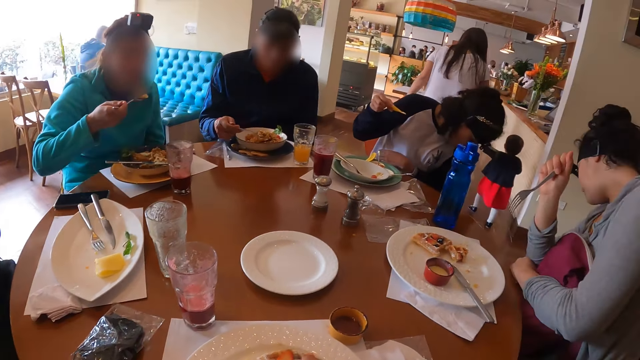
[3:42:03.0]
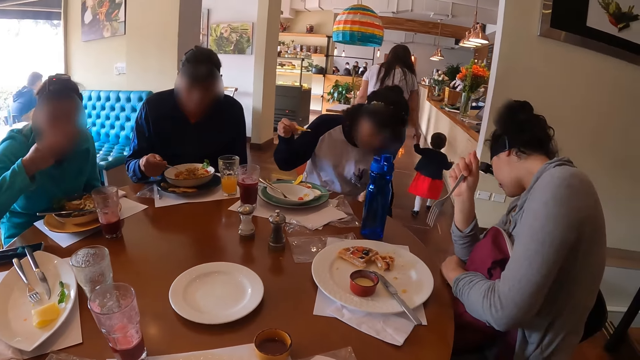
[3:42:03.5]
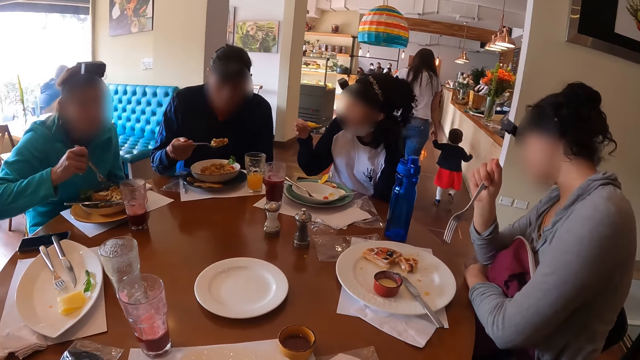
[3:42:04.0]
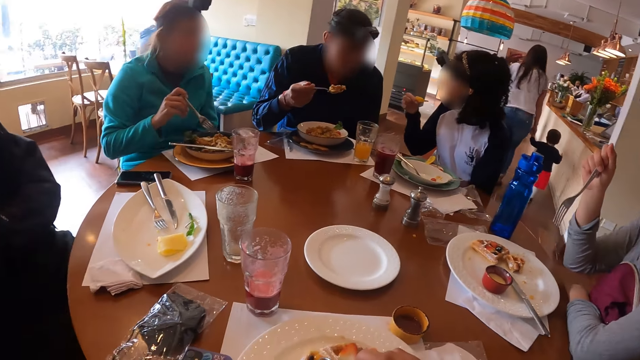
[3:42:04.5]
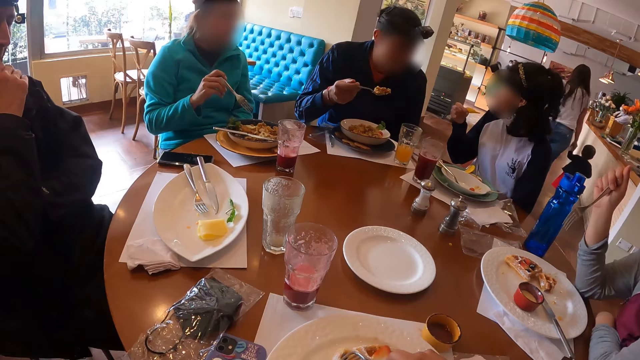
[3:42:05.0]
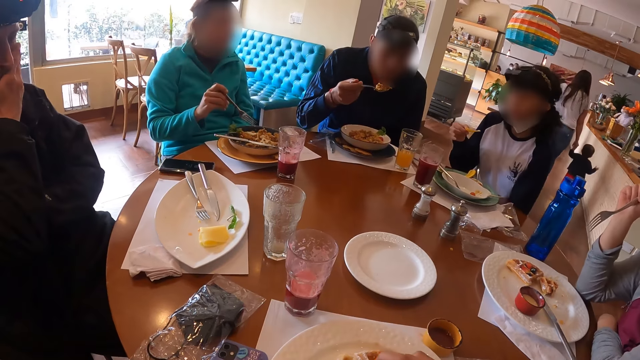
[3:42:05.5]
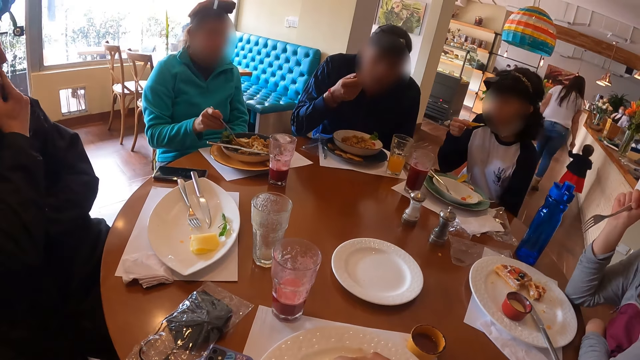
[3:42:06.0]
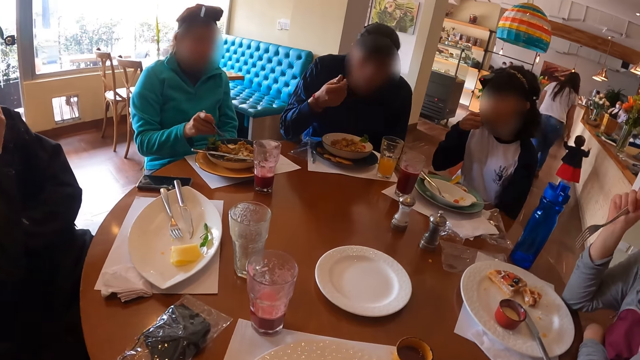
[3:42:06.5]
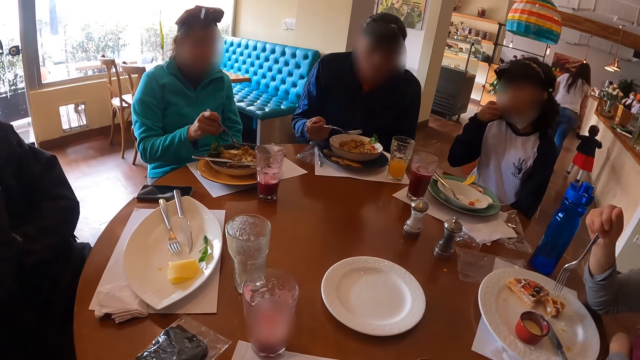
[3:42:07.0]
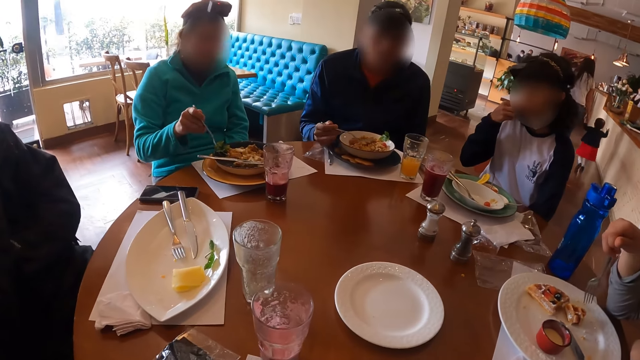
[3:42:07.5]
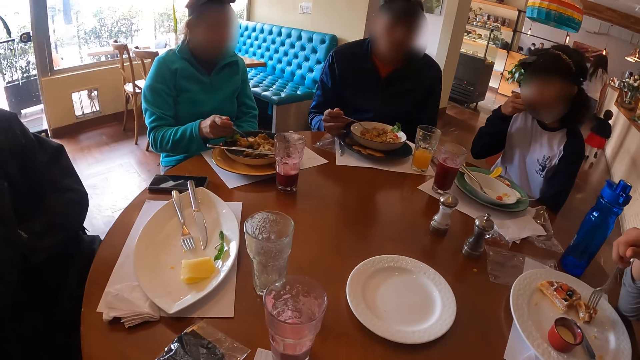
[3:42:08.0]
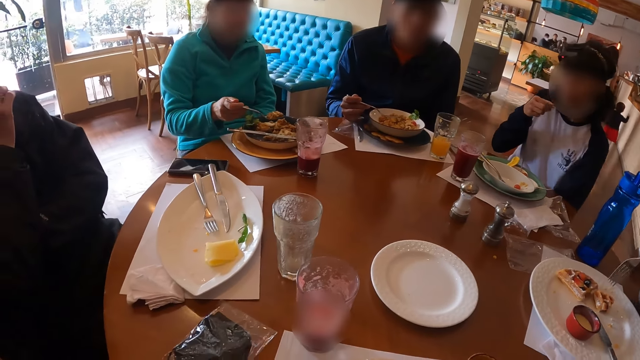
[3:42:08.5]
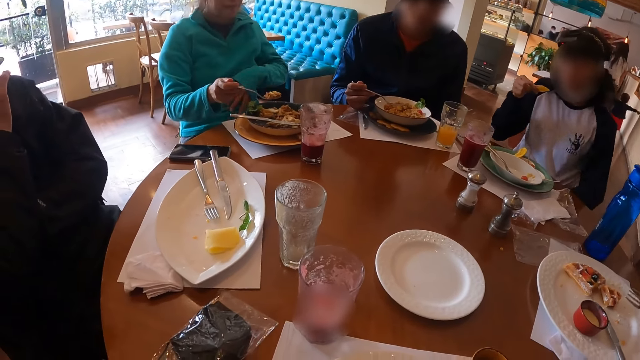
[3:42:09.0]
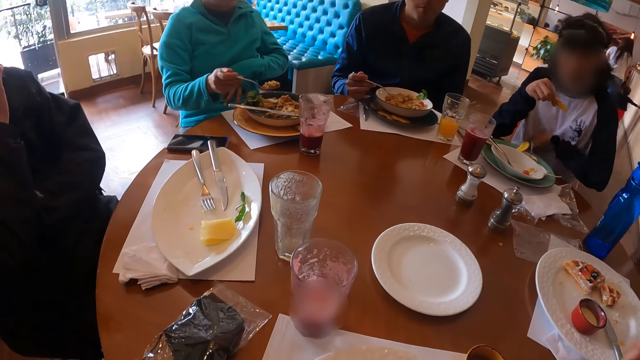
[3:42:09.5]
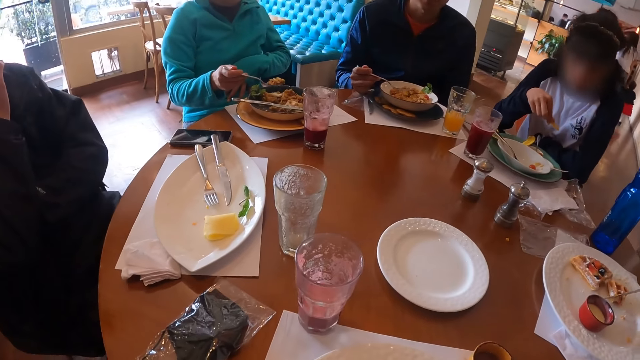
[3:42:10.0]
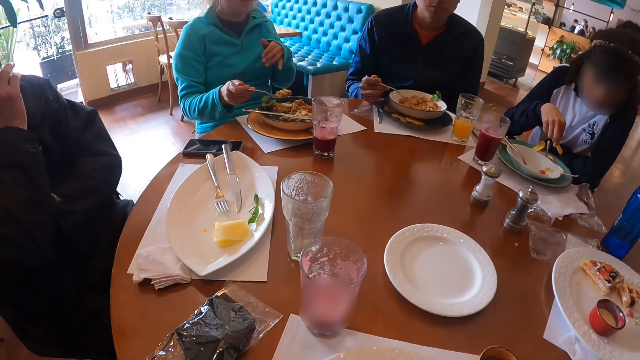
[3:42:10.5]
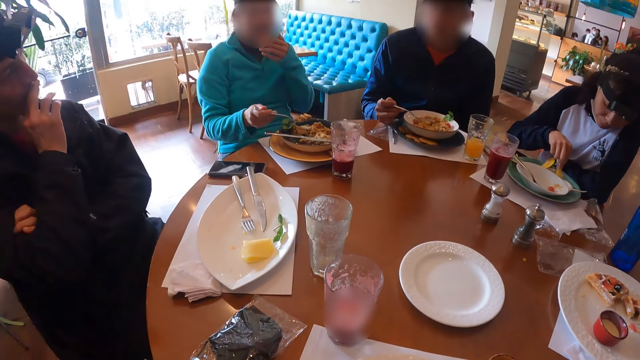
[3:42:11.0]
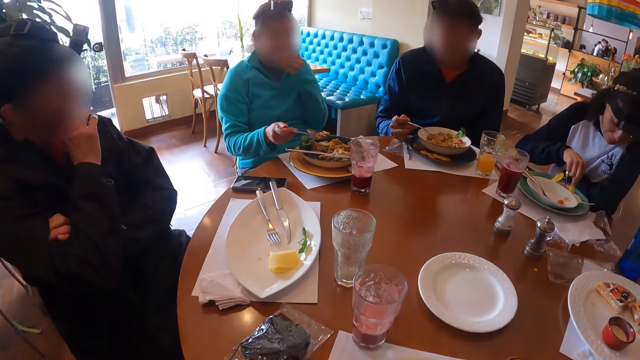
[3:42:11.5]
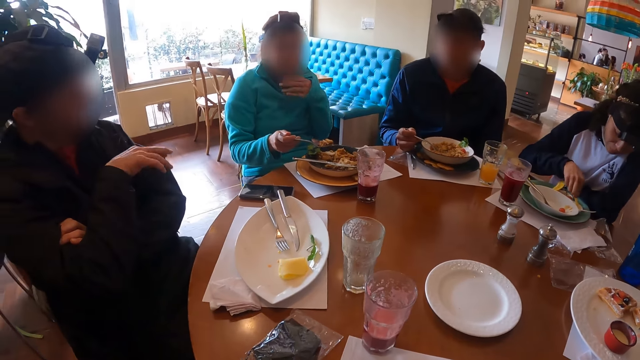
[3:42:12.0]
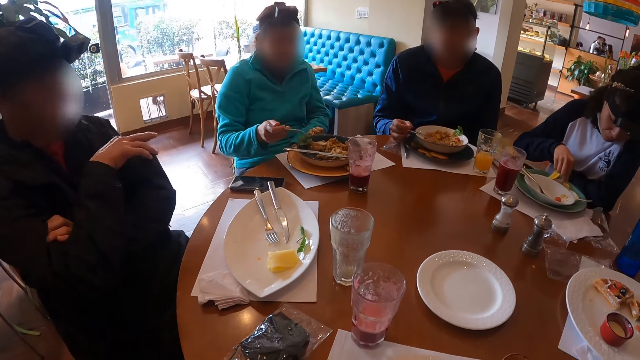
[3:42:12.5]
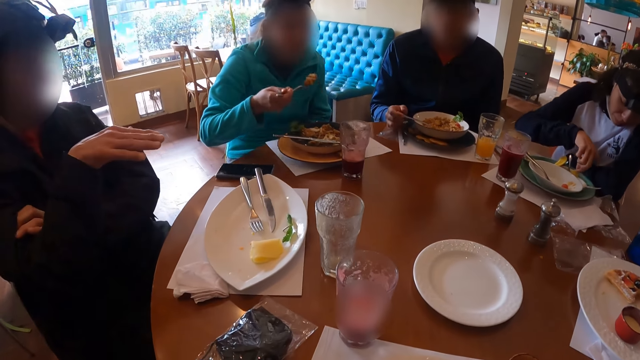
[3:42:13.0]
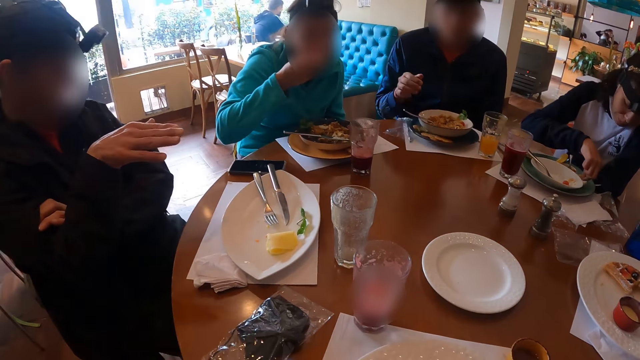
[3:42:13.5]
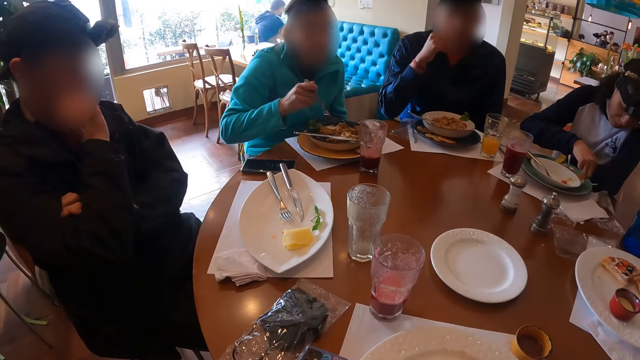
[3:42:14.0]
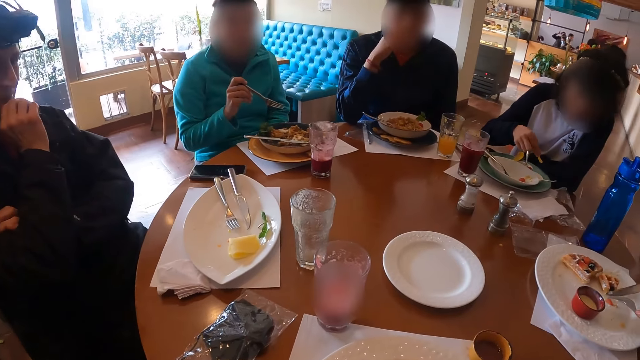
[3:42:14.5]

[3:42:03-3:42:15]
A man eats pizza from the plate with the fork in his right hand. Another man eats egg from the plate with the fork in his right hand. A woman eats the potato chip with her right hand. She dips the potato chip into the sauce with her right hand. The first man eats pizza from the plate with the fork in his right hand. The other man drops the fork on the plate with his right hand.

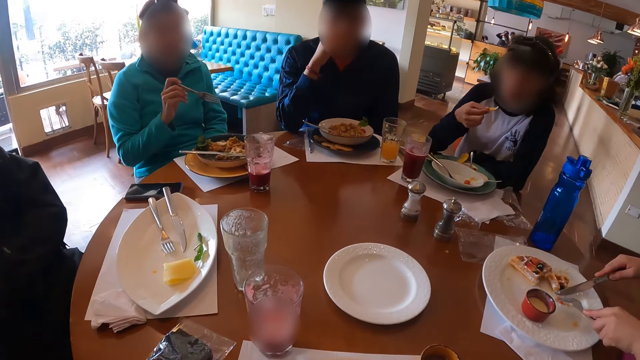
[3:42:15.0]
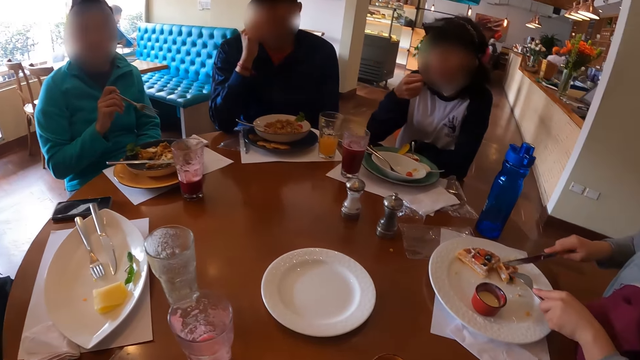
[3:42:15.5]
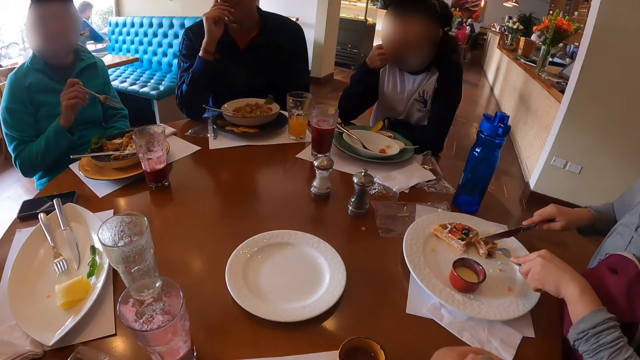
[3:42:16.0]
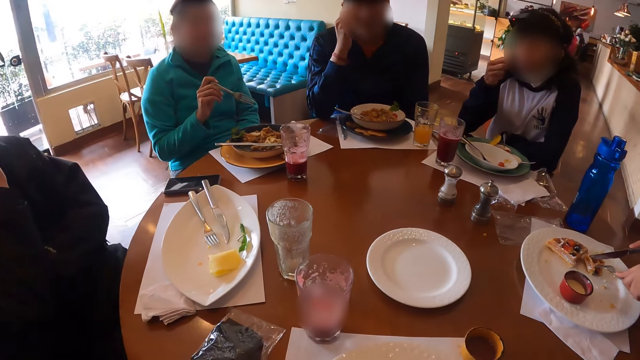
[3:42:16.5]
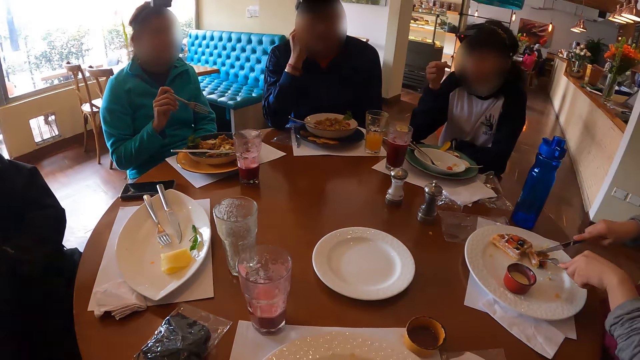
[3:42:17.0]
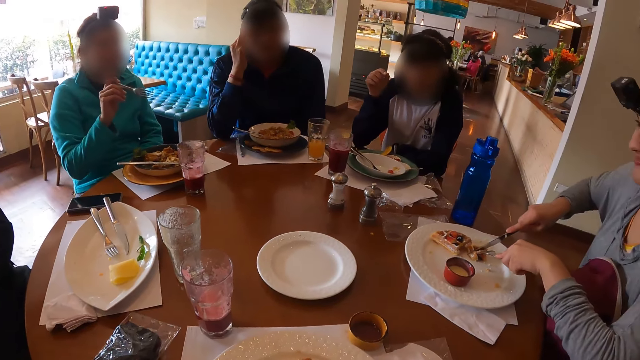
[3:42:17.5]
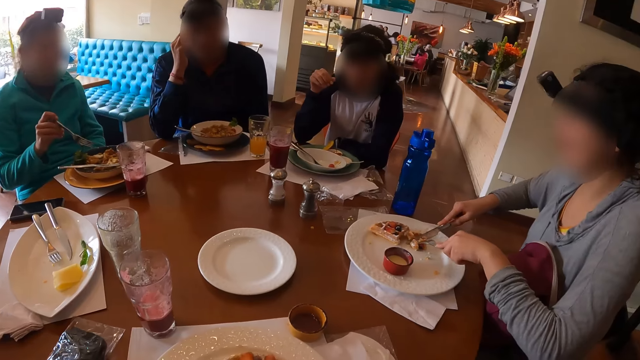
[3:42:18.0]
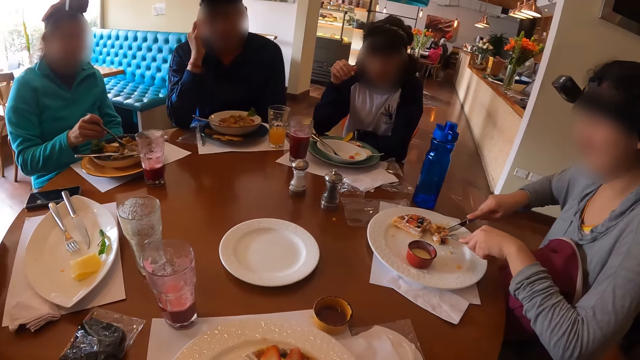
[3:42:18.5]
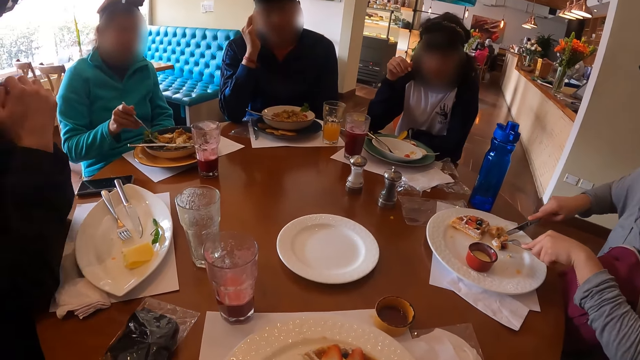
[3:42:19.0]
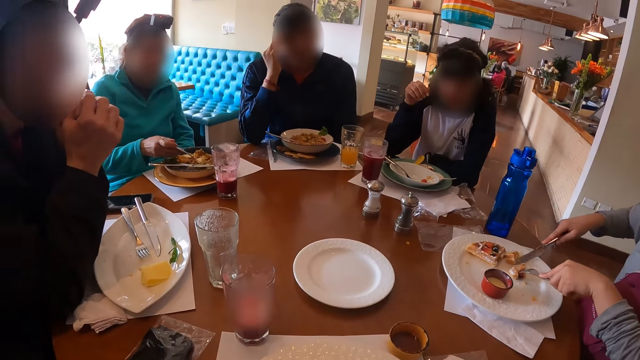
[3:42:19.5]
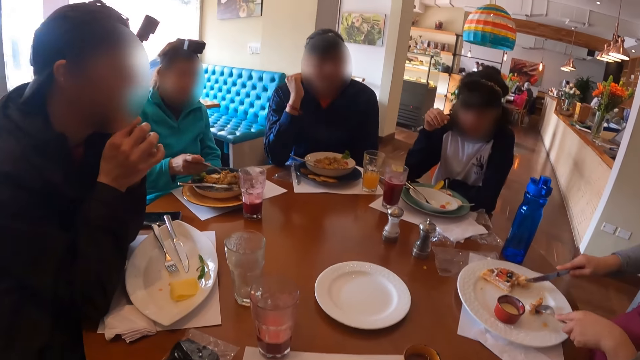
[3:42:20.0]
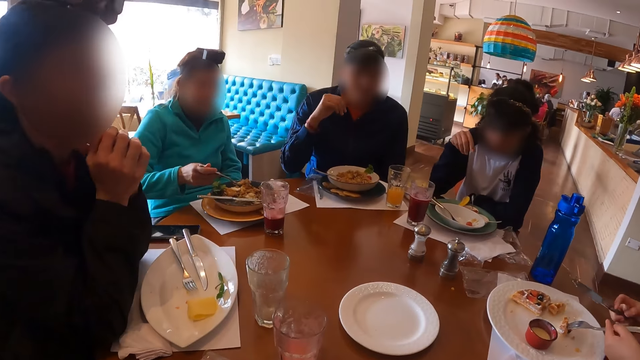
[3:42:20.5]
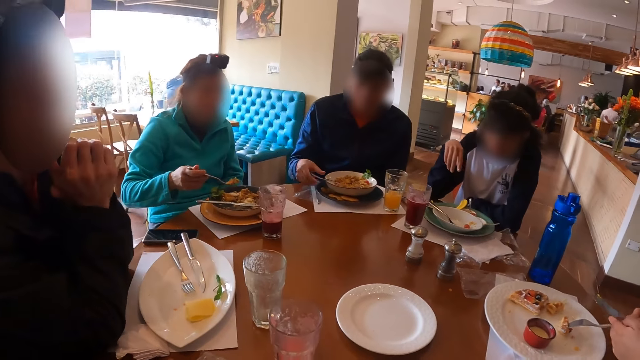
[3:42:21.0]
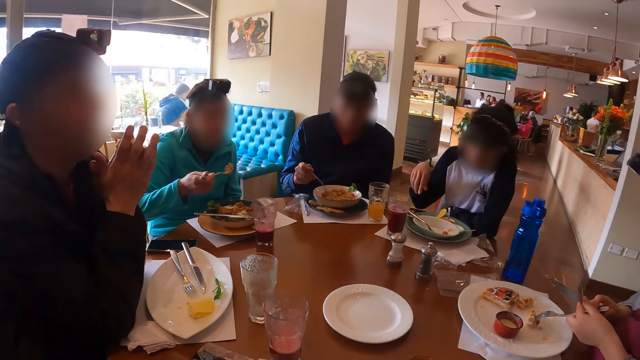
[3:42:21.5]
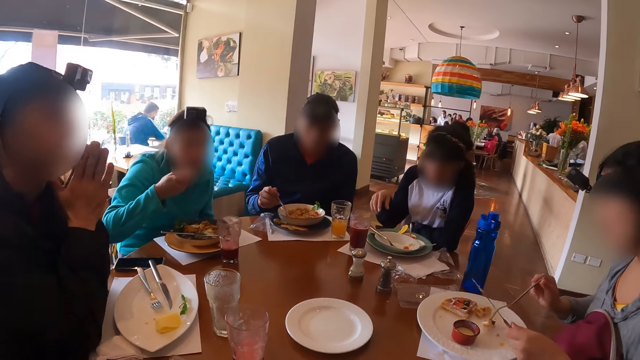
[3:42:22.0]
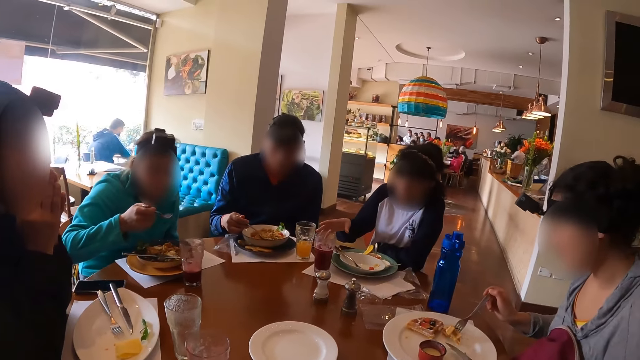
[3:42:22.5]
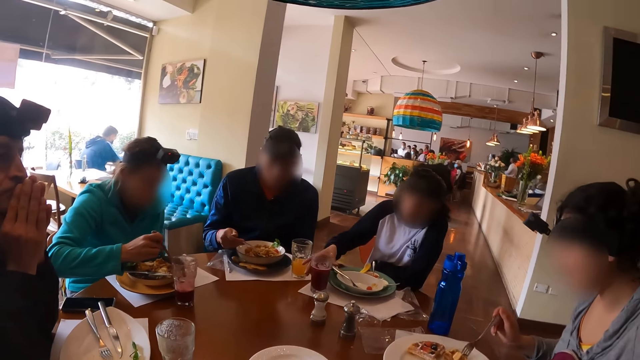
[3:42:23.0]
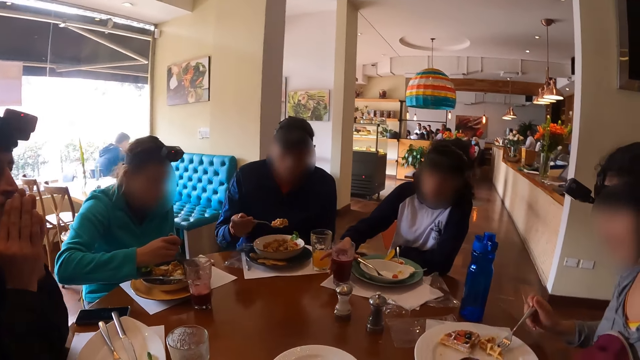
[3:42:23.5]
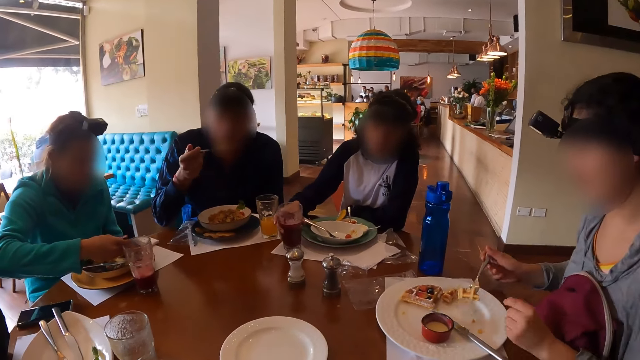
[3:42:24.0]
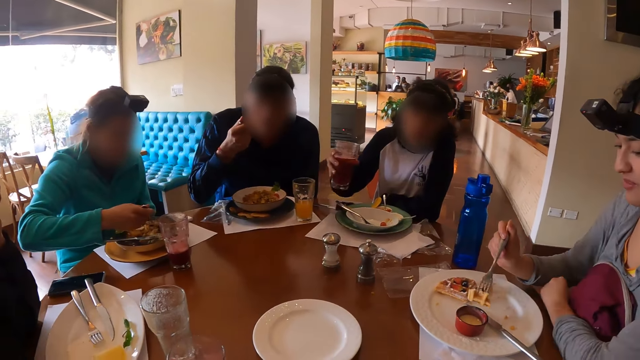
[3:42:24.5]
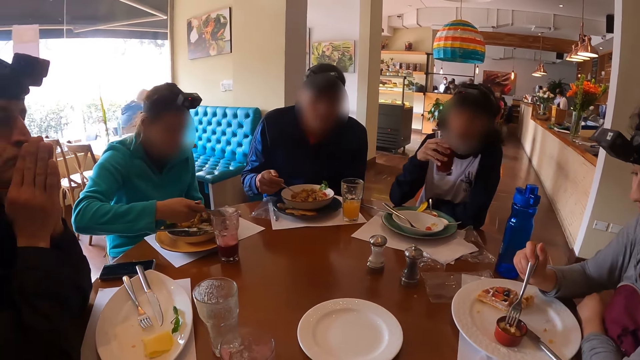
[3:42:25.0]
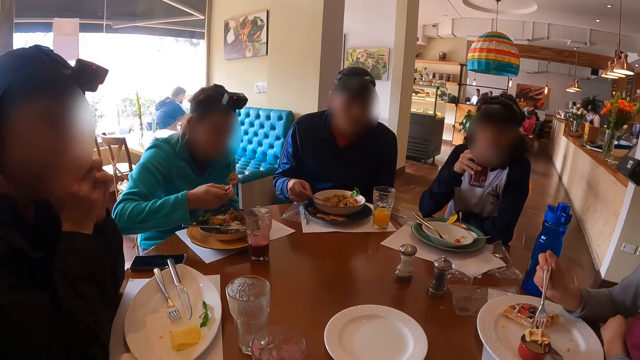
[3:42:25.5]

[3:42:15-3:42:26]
A woman eats the potato chip with her right hand. Another woman slices egg on the plate with the knife in her right hand. A man eats pizza from the plate with the fork in his right hand. Another man picks up the fork from the plate with his right hand. The first woman picks up a cup from the table with her right hand. The other man eats egg from the plate with the fork in his right hand.
